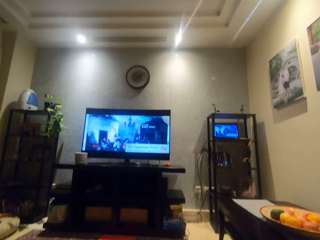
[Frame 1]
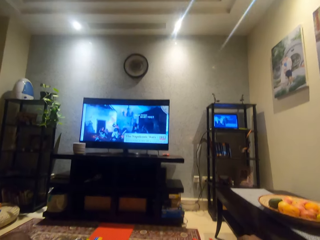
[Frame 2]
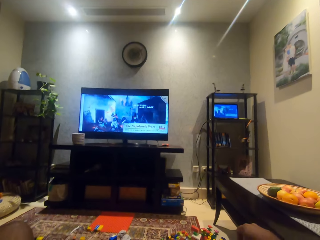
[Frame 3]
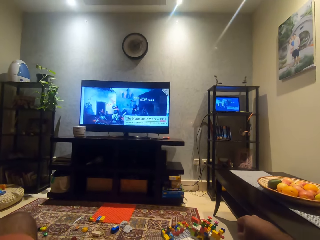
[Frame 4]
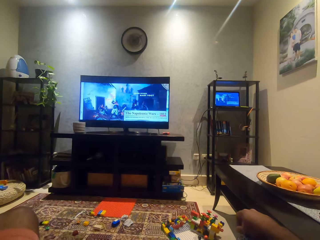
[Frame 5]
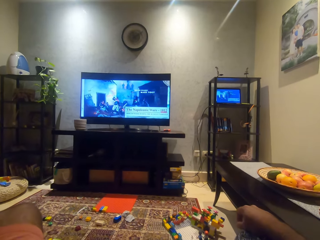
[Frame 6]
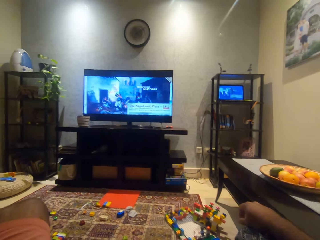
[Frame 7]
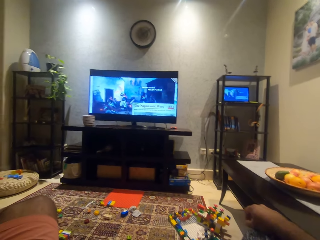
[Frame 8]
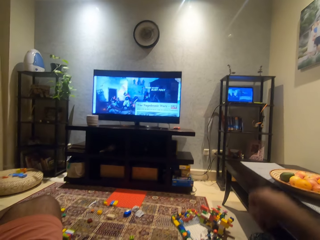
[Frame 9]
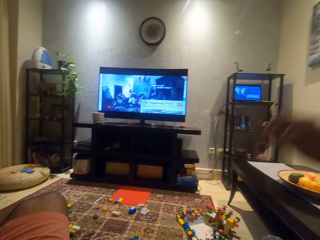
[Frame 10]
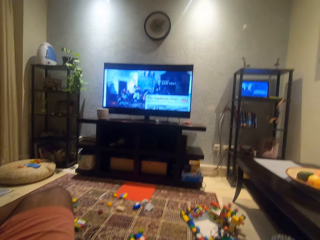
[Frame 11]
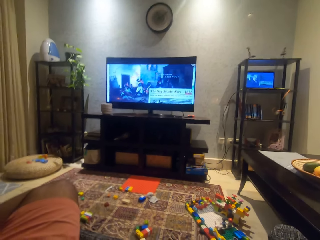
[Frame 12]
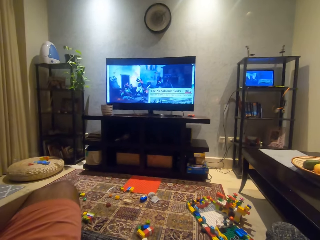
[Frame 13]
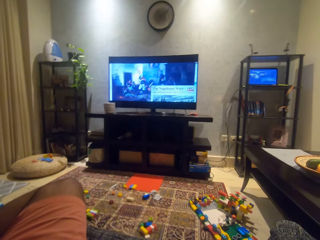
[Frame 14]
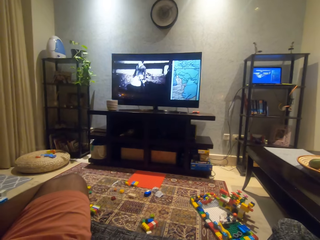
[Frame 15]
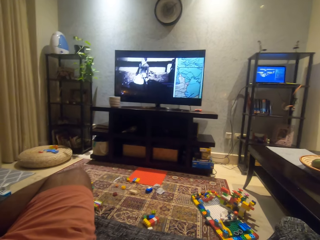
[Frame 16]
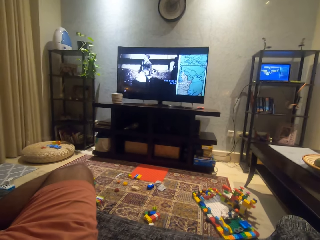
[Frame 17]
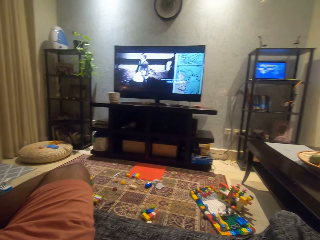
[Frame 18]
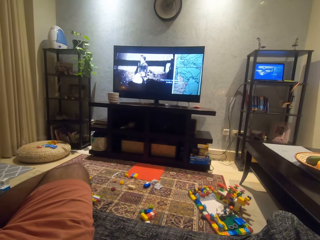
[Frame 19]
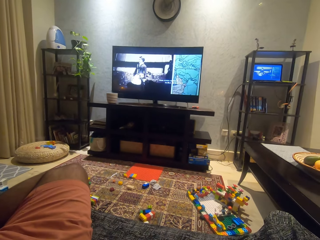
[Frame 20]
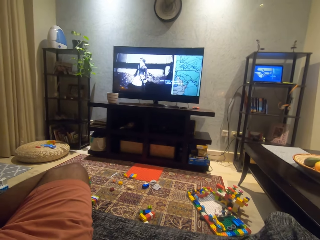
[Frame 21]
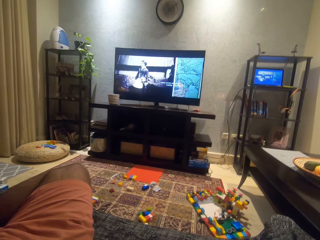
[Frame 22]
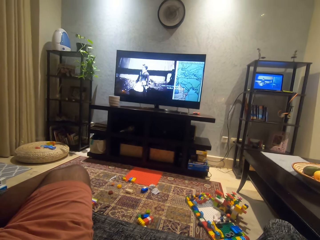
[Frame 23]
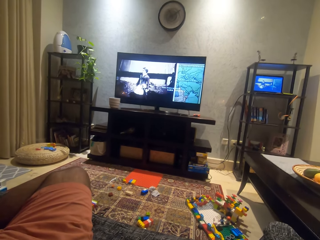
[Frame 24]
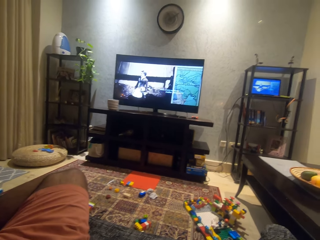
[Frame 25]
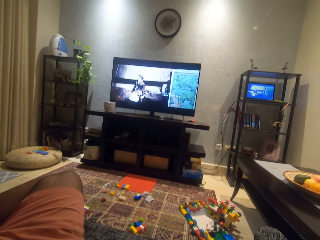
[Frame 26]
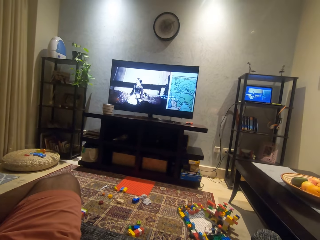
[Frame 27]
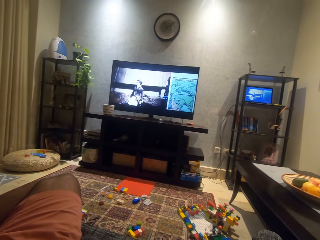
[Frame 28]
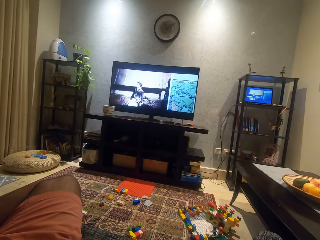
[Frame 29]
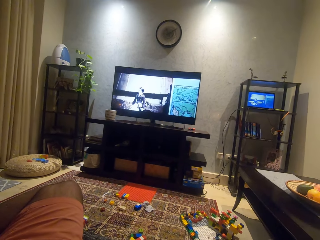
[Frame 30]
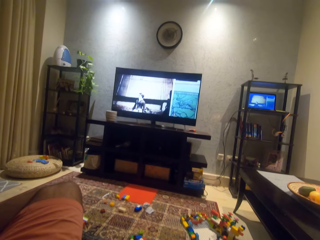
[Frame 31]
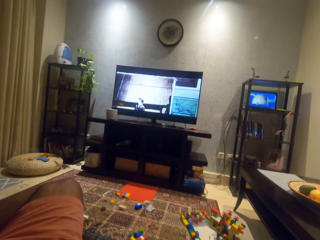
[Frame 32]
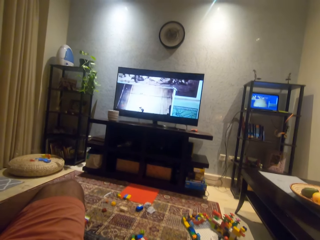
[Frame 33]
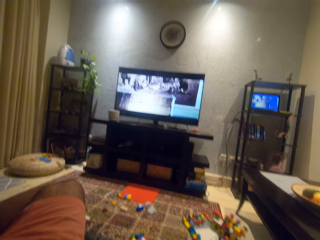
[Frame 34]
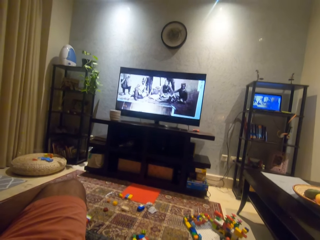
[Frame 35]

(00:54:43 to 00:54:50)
The camera wearer lifts a hand.

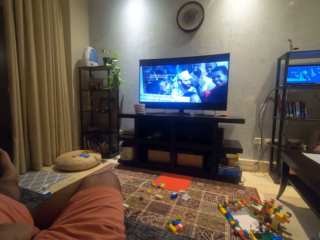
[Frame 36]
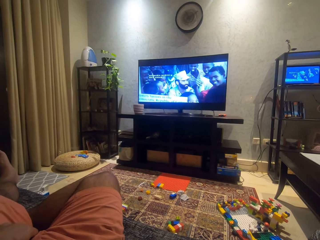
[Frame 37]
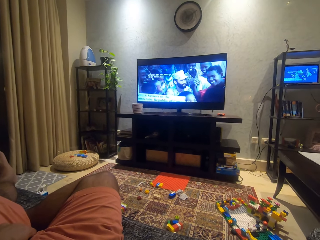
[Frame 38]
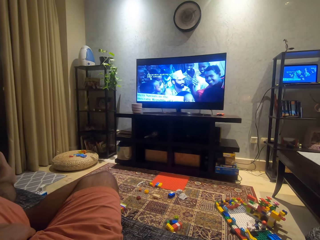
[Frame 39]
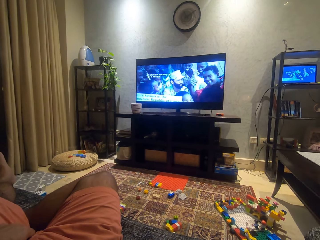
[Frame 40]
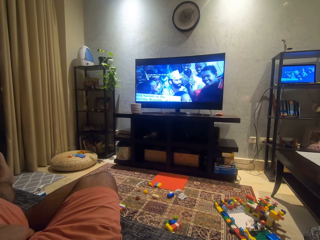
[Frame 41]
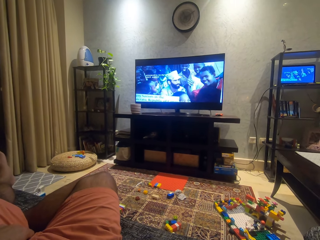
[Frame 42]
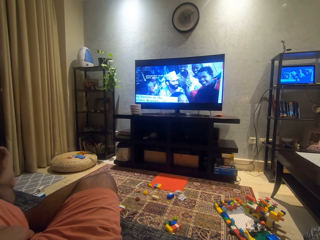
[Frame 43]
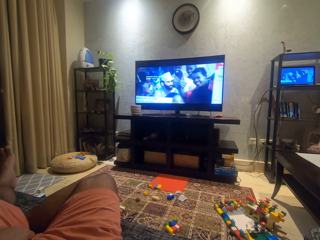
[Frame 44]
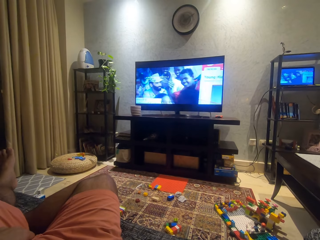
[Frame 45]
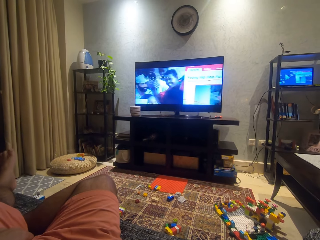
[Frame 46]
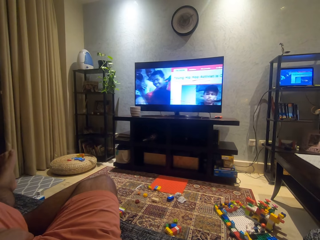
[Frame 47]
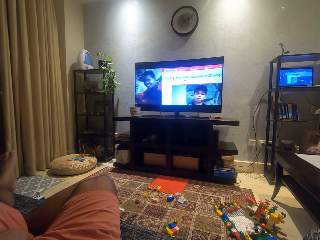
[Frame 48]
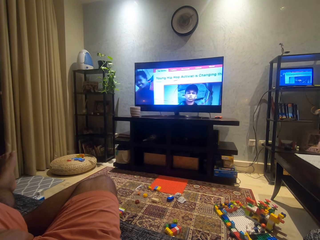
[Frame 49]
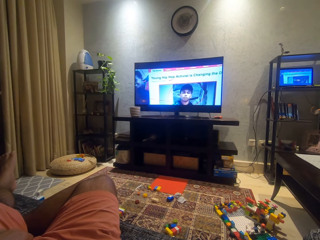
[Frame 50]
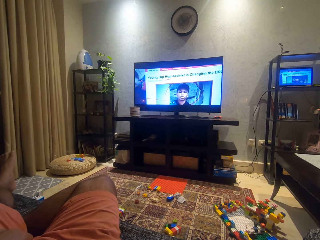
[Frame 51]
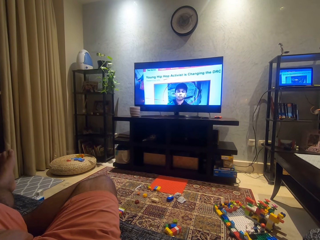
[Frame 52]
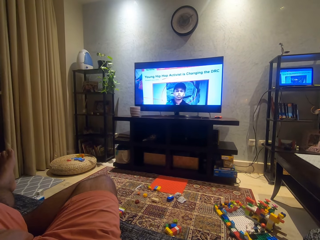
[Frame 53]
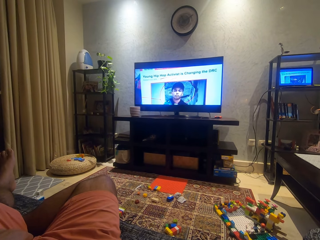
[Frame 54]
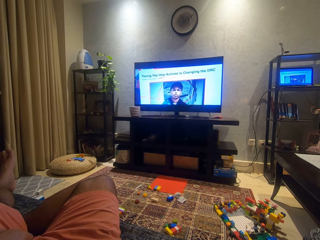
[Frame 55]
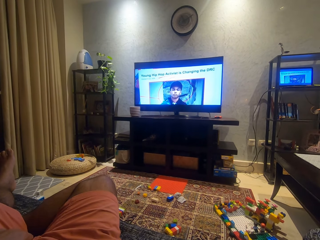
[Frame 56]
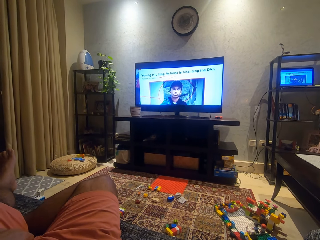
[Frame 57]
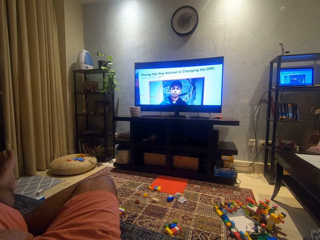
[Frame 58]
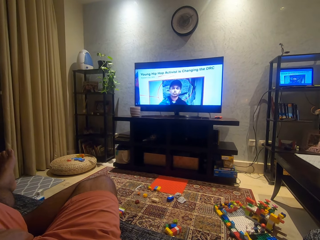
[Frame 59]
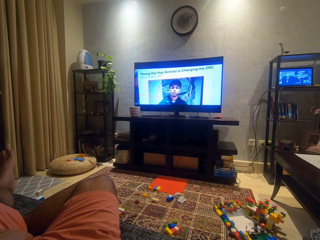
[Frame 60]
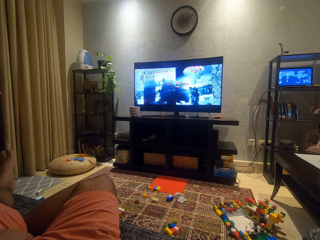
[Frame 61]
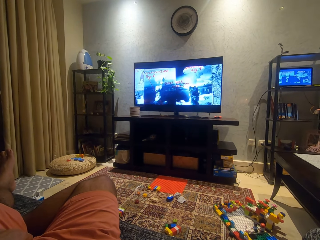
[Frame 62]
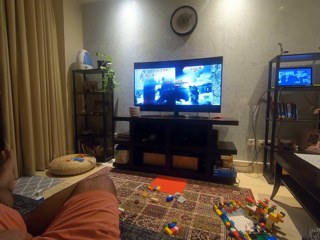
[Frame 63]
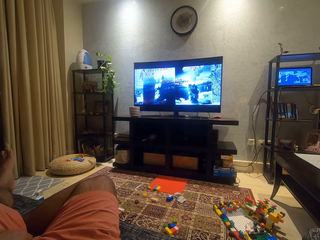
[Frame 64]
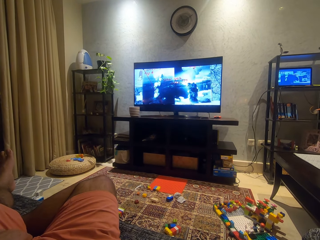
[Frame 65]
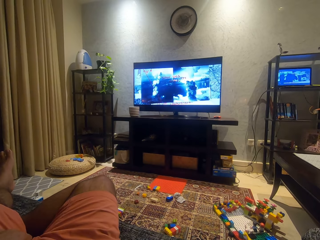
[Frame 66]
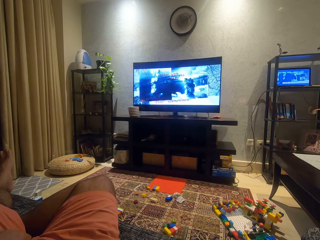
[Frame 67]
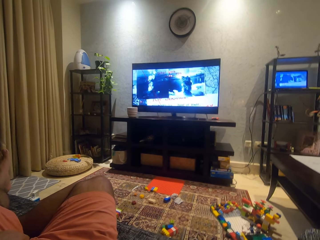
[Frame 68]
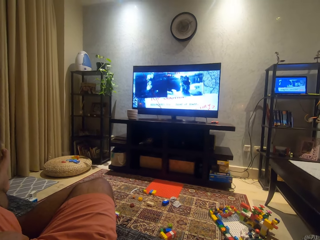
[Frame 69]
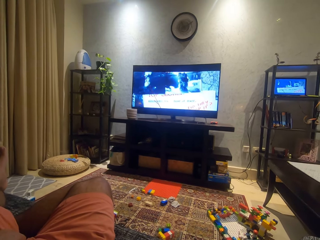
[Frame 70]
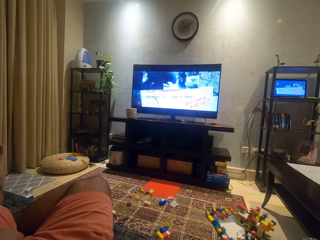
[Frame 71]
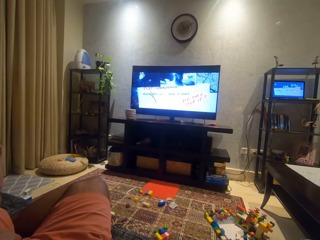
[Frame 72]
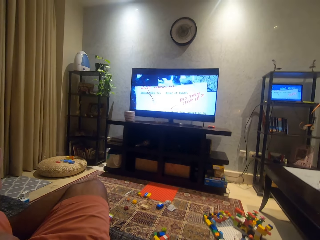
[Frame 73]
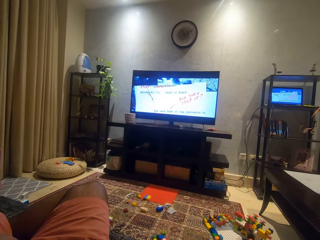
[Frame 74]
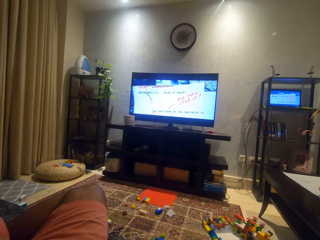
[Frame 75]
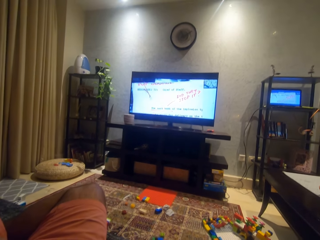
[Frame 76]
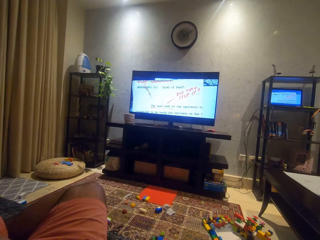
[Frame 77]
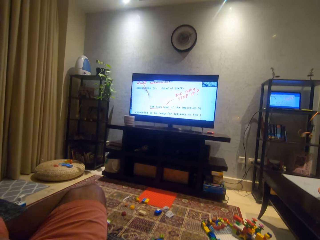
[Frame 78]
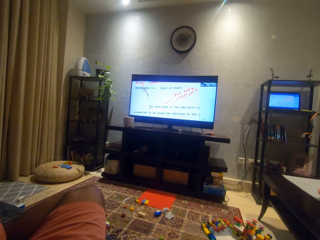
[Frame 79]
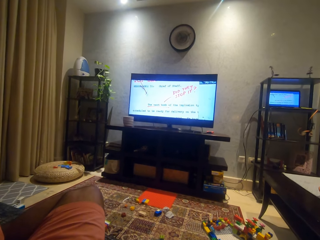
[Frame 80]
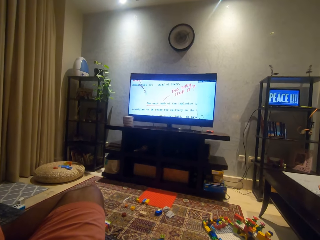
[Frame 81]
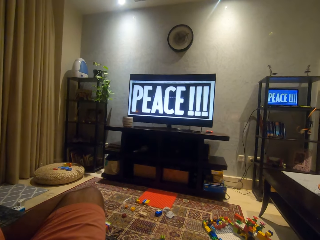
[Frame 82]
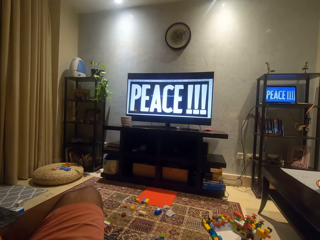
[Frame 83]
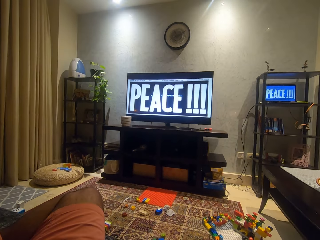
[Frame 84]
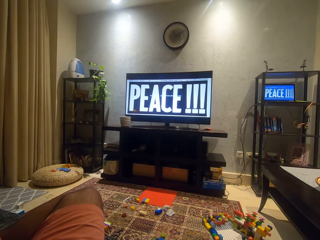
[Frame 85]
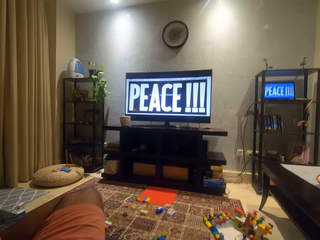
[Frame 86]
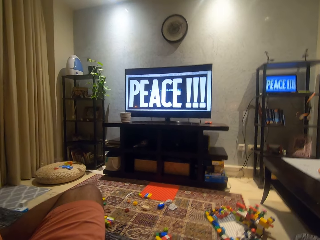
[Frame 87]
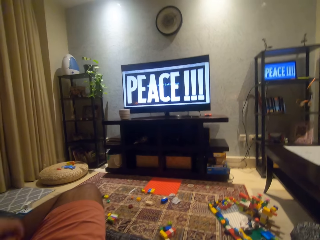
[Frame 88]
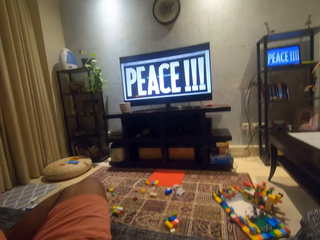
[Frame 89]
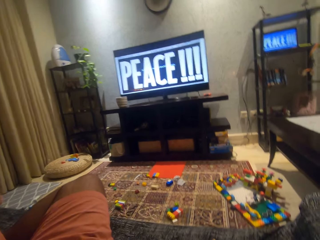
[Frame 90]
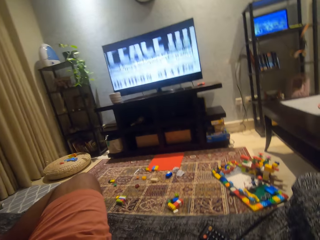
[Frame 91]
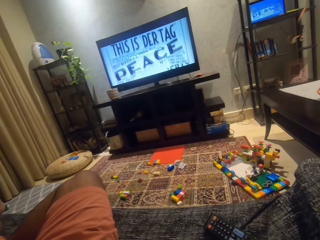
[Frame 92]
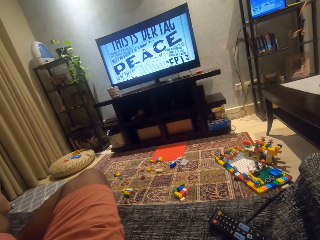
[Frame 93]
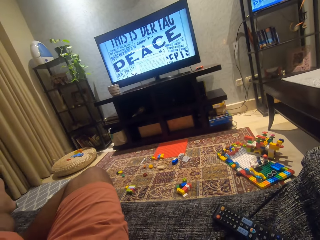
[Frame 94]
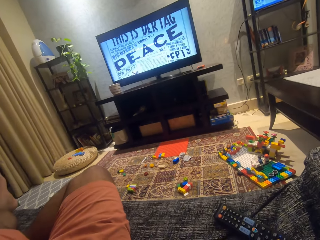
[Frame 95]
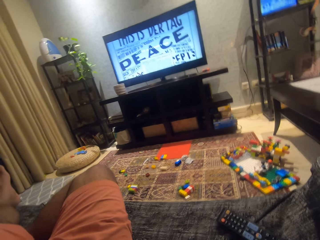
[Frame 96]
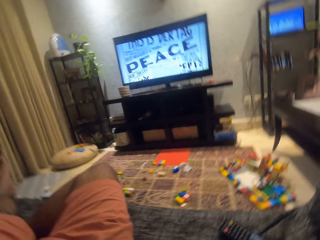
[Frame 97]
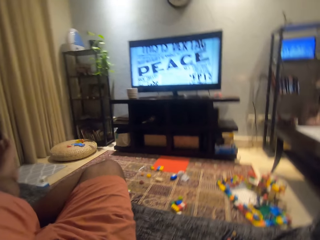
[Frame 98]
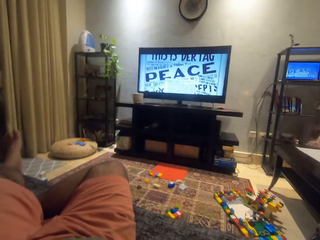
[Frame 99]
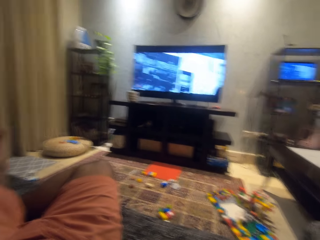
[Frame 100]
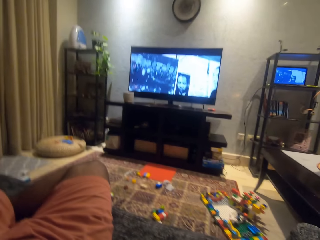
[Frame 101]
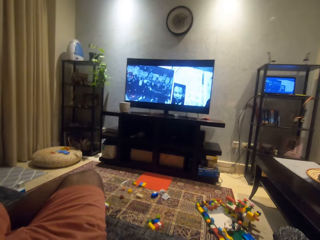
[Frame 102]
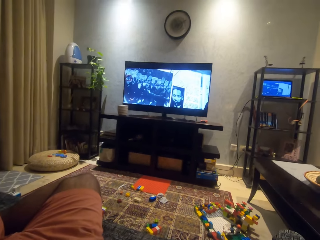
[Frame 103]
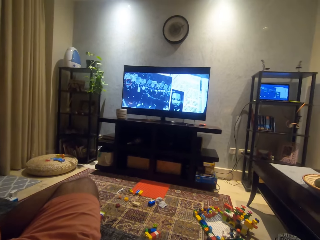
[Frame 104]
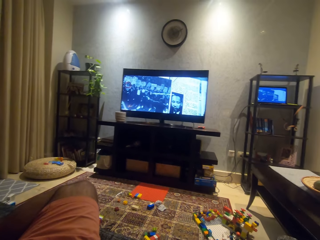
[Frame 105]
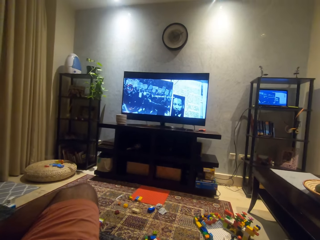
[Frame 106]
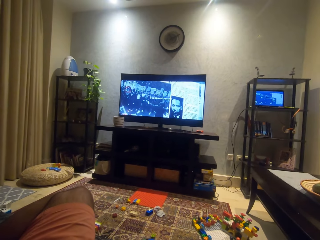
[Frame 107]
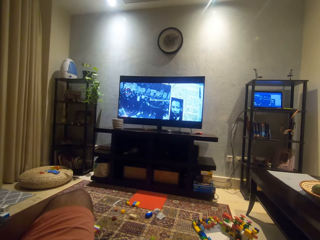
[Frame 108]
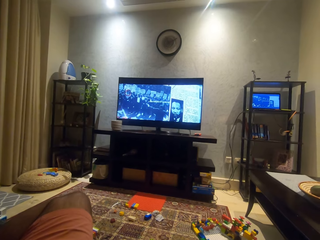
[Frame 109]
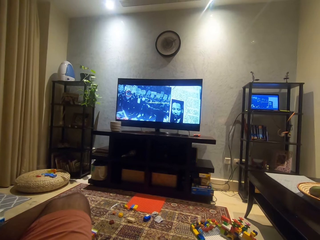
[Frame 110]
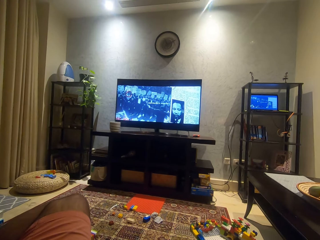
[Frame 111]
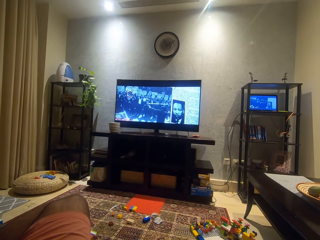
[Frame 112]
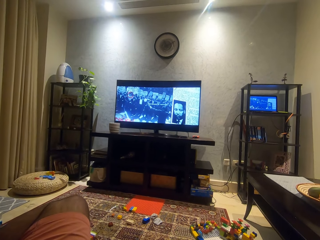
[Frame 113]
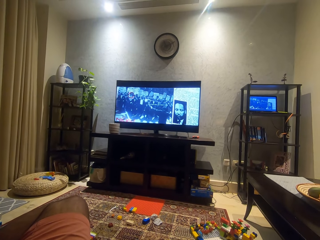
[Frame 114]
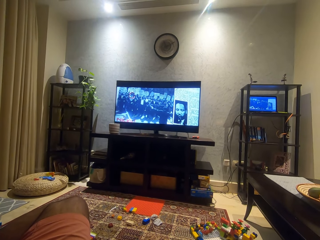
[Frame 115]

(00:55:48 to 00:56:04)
The camera wearer moves the left leg. They move a hand.
